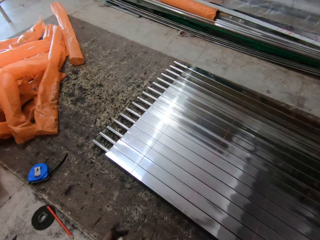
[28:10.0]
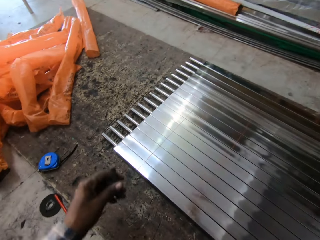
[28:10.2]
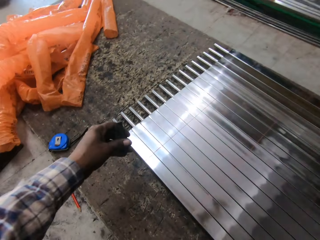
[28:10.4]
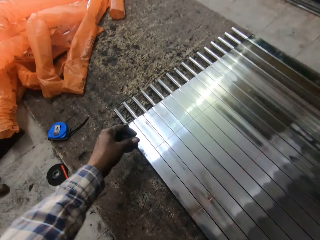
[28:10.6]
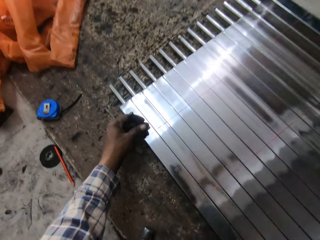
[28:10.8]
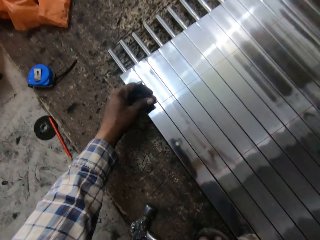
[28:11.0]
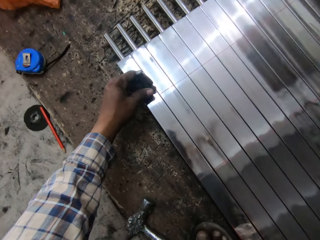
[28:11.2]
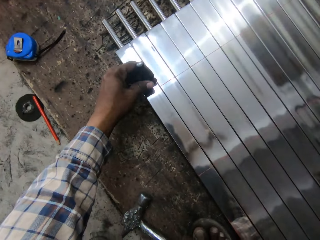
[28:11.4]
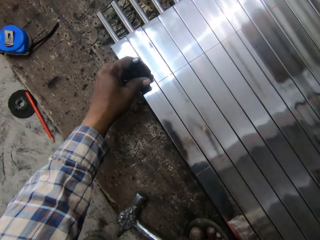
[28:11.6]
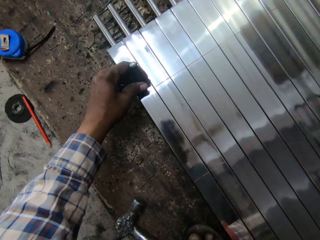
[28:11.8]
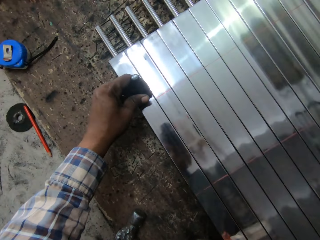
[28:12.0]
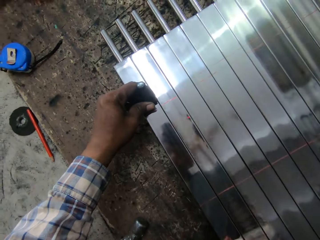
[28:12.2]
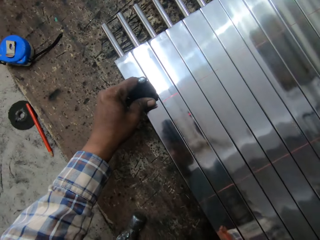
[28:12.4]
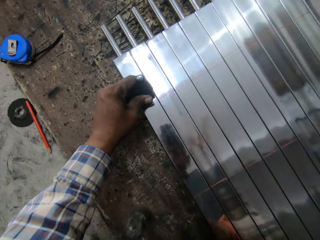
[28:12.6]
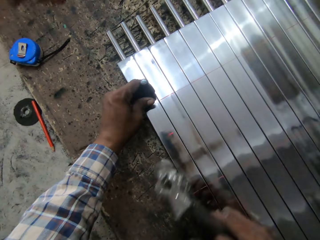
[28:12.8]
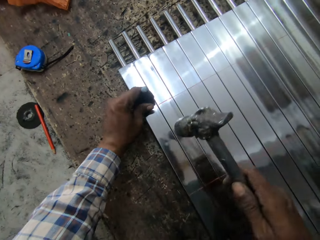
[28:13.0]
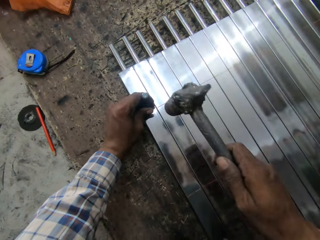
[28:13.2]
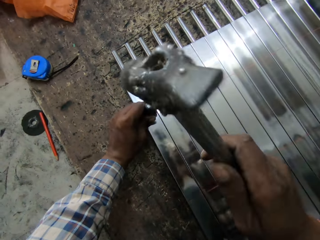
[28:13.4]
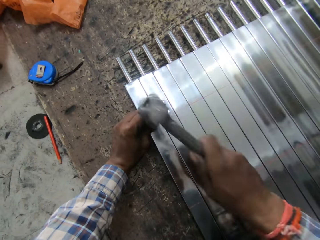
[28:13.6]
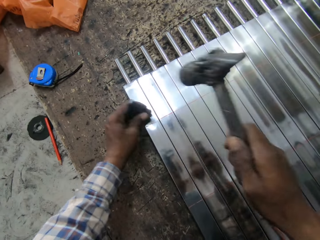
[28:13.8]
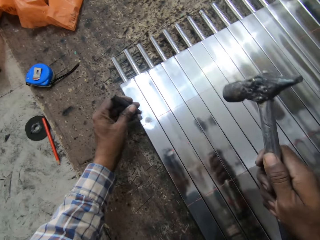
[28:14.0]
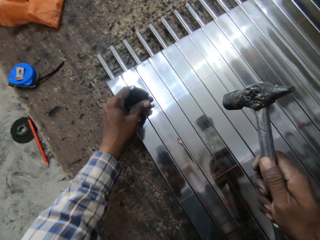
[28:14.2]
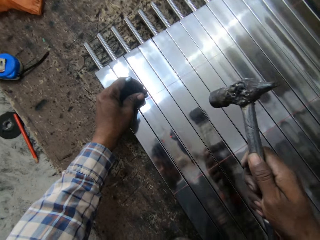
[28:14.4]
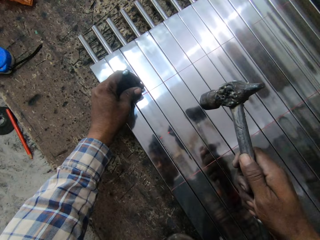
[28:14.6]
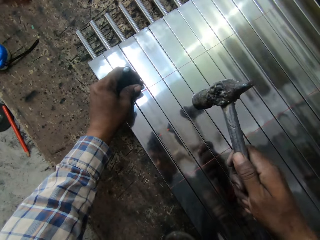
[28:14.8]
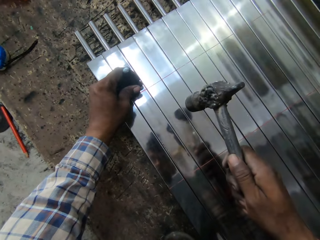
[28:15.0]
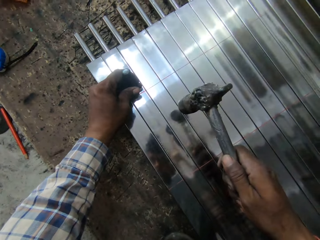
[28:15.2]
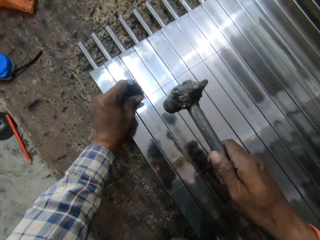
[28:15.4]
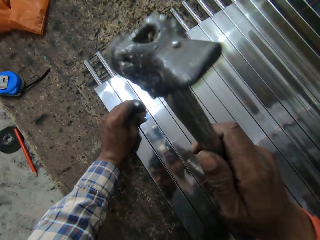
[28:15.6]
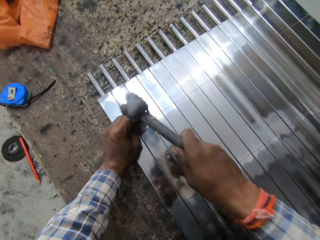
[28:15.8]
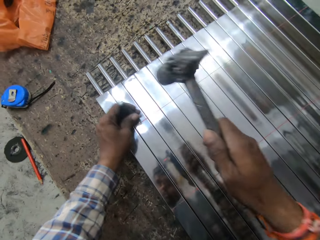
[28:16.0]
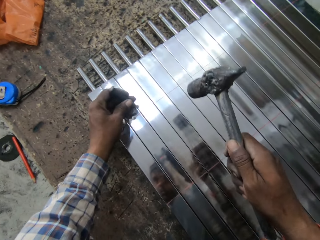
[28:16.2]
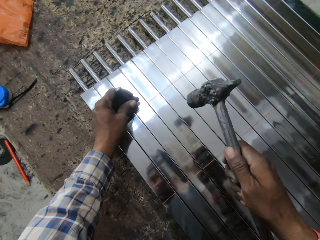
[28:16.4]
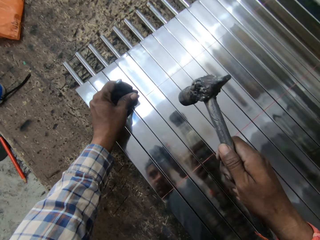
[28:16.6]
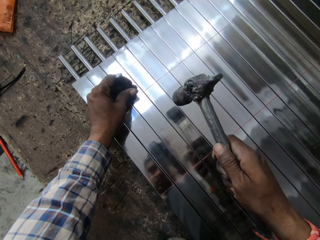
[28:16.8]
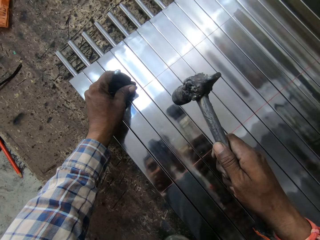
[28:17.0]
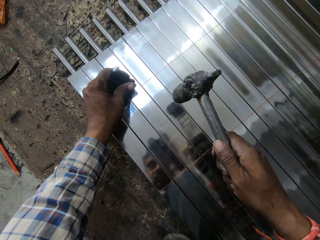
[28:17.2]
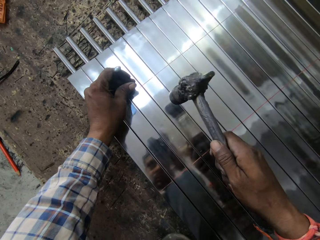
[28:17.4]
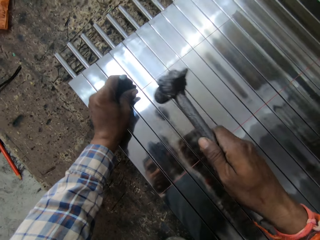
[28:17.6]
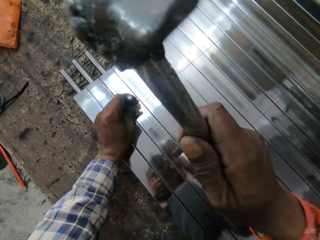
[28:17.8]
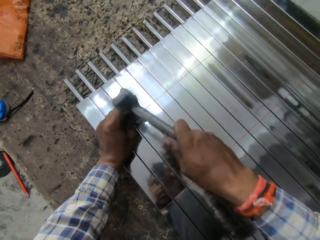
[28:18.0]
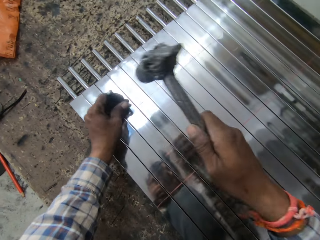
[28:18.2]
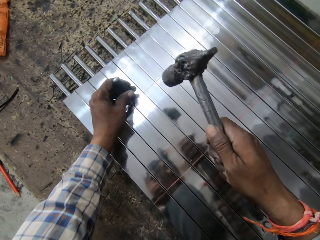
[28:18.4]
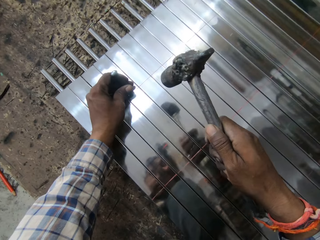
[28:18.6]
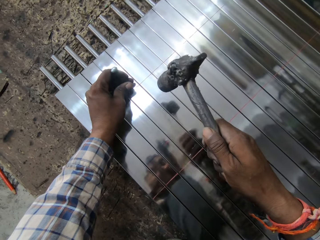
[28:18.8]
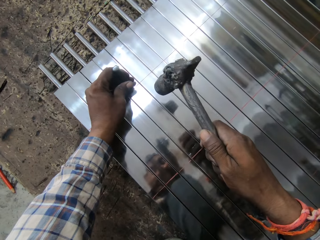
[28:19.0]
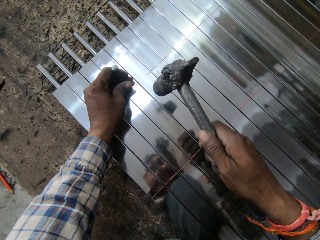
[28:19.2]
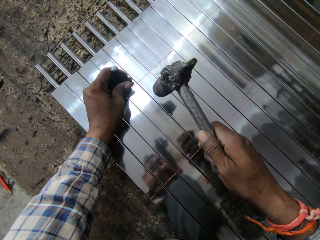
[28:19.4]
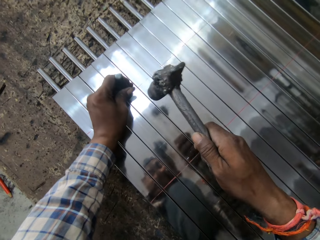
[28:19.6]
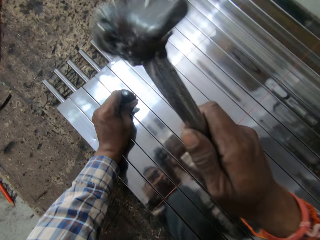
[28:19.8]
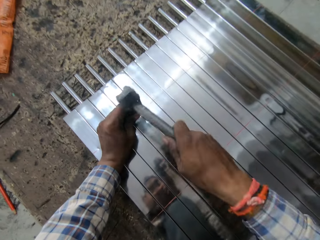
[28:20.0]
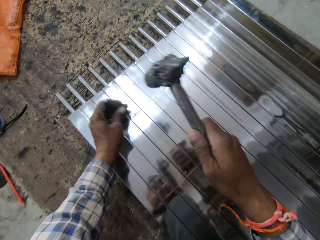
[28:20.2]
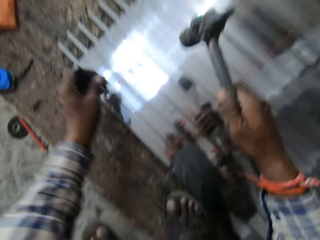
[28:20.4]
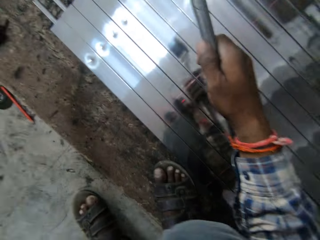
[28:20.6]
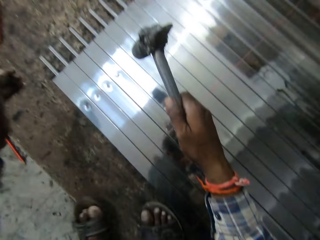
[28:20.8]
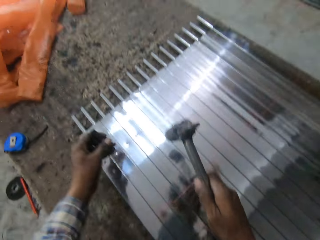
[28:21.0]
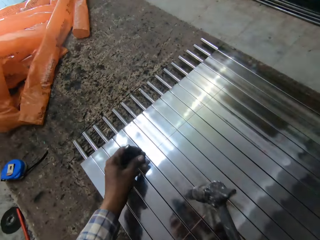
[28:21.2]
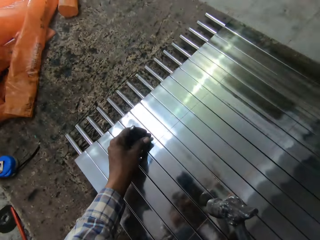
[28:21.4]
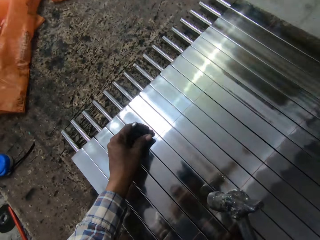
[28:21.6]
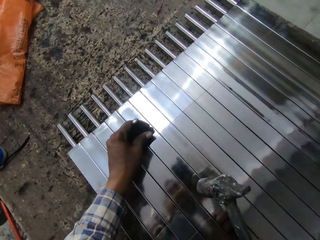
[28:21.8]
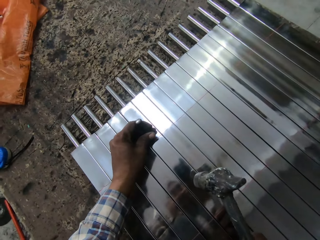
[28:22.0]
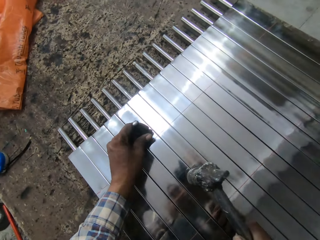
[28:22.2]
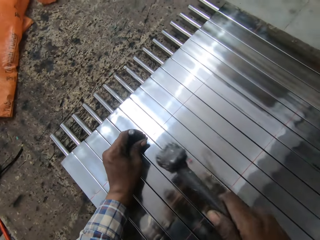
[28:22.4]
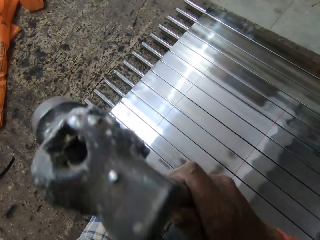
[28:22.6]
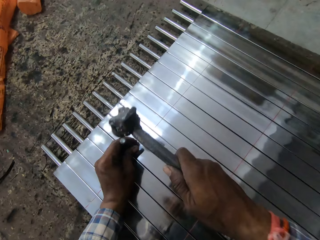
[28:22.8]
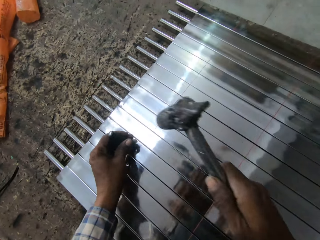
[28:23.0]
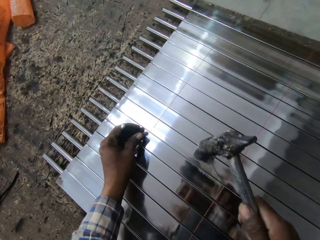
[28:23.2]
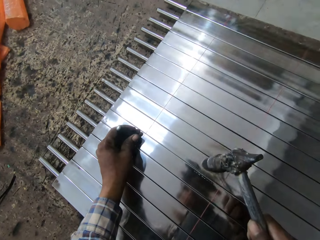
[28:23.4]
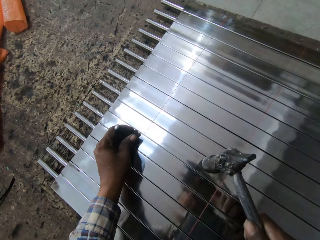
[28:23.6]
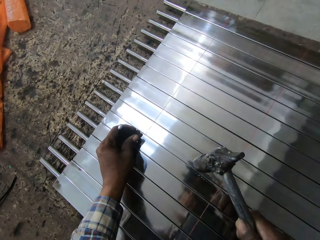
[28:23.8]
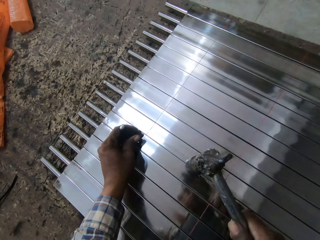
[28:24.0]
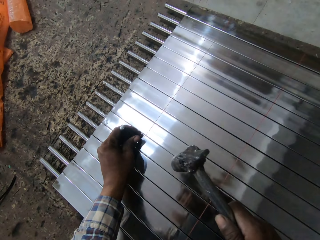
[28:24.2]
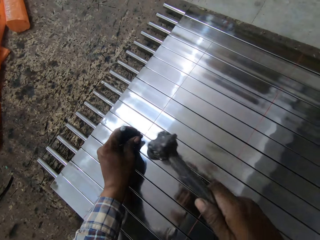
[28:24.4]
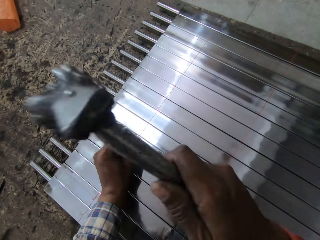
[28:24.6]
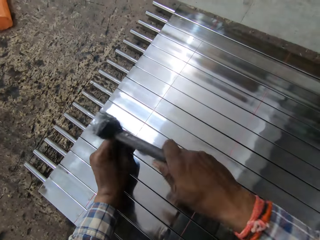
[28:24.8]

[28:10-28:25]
The camera wearer places the bolt or nail on the stainless steel baluster's surface. He picks up the hammer. He hits the bolt on the stainless steel baluster's surface with the hammer. He moves the nail on the metal, drives the nail on the metal using the hammer, moves the nail on the metal, drives the nail on the metal using the hammer, moves the nail on the metal and drives the nail on the metal using the hammer. He moves his left foot towards the stainless steel baluster. He places the bolt on the stainless steel baluster's surface. He moves the nail on the metal. He hits the bolt on the stainless steel baluster's surface with the hammer and moves the bolt onto the next stainless steel baluster's surface.

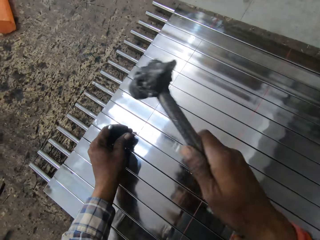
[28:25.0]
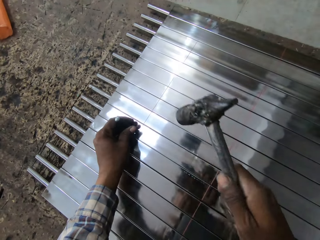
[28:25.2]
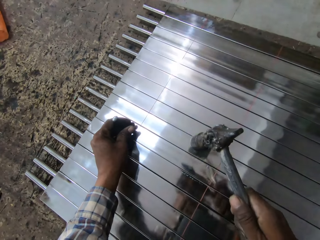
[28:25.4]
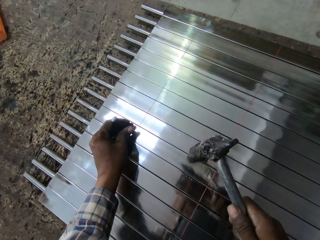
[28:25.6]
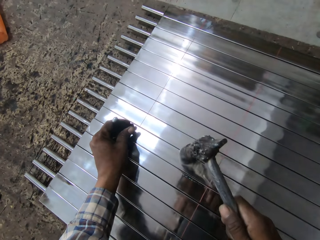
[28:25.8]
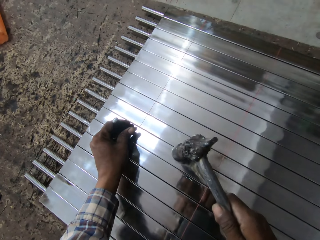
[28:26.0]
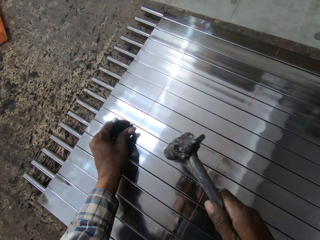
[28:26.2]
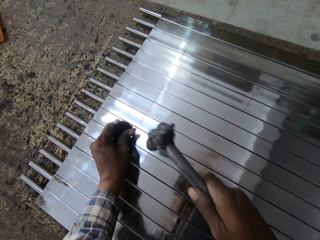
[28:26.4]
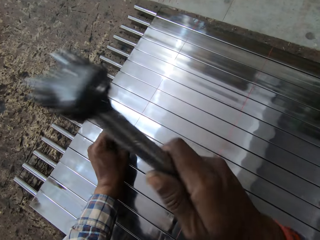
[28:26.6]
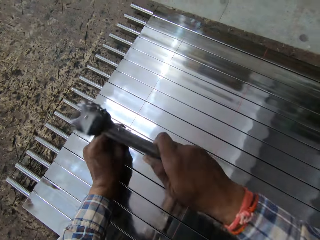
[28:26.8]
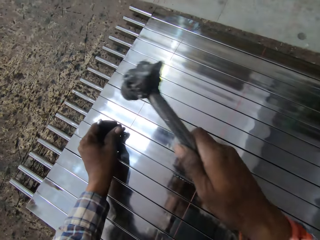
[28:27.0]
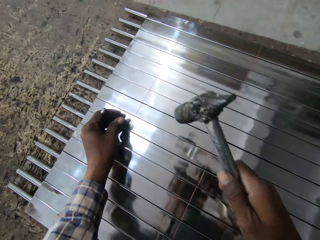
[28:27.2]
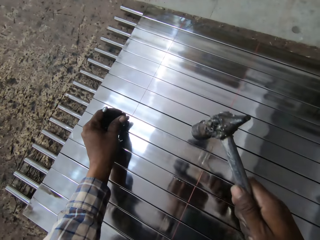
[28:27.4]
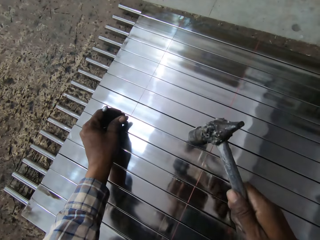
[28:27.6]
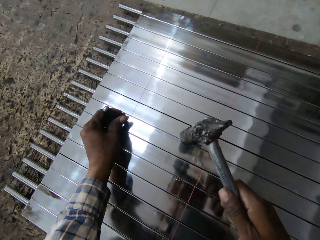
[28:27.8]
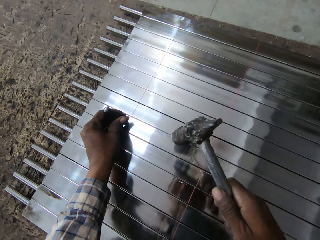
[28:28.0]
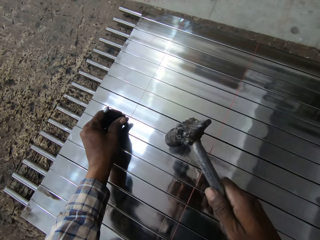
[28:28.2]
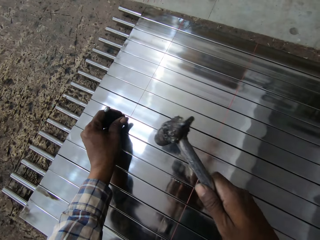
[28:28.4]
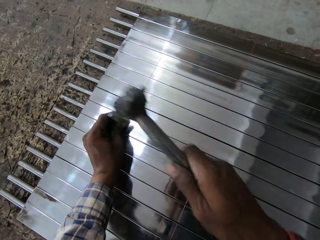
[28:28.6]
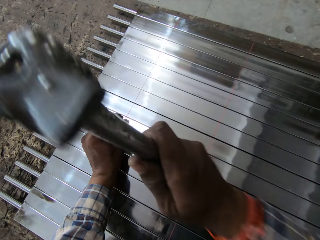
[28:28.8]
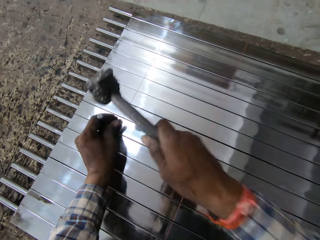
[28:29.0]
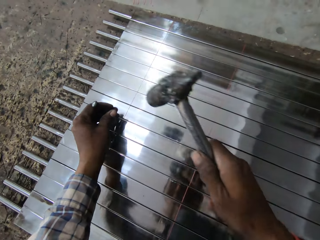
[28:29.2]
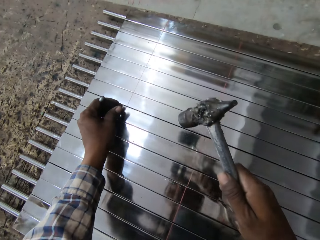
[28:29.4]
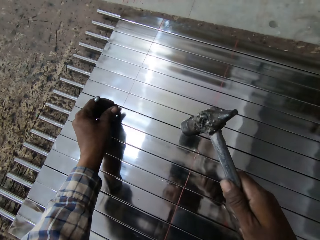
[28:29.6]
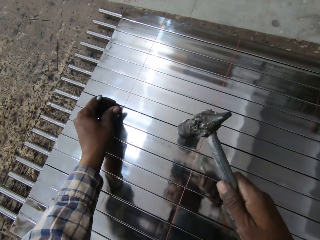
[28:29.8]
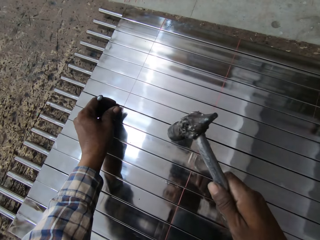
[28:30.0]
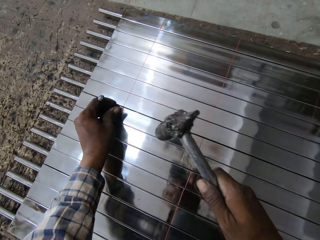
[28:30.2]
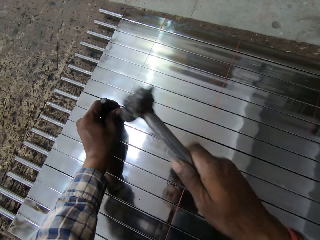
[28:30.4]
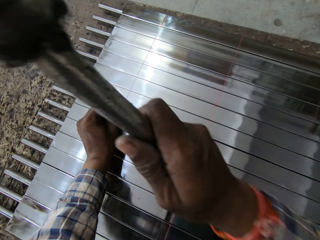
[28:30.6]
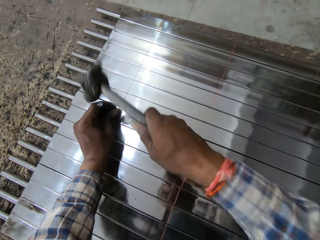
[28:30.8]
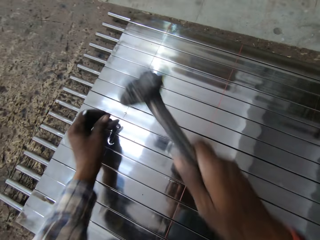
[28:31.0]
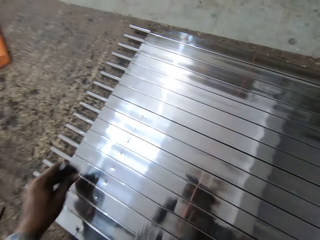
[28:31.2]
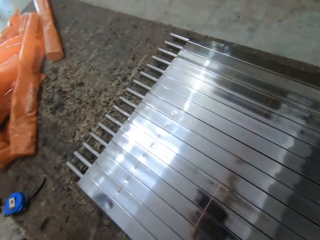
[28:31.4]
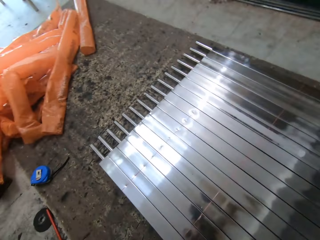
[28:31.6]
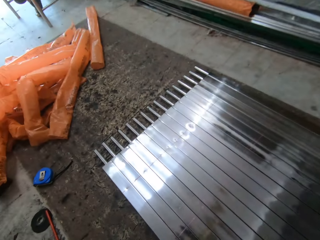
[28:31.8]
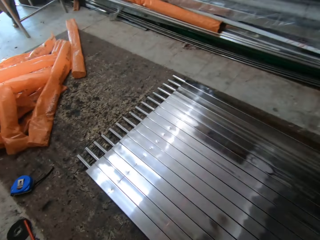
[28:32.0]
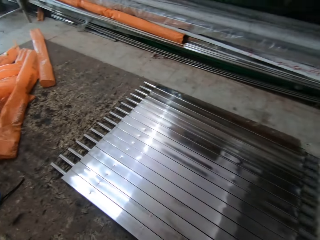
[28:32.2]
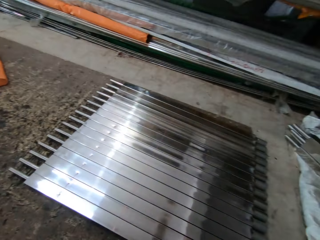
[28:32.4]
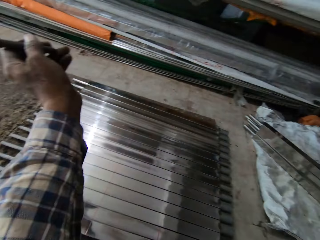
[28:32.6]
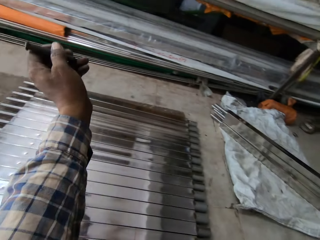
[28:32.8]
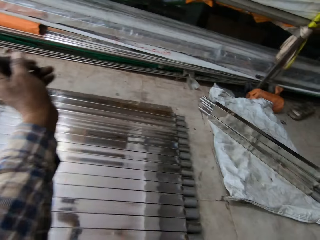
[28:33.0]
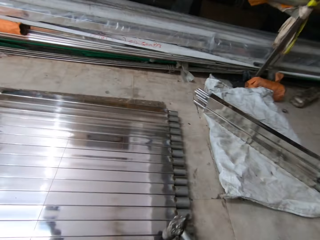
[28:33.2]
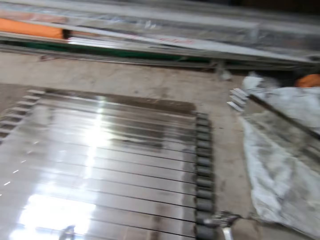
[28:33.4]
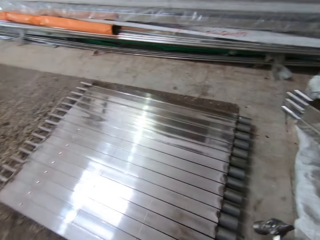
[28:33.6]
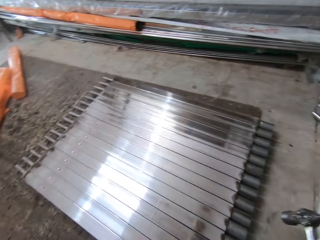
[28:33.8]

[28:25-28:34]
The camera wearer hits the bolt on the stainless steel baluster's surface with the hammer and moves the bolt onto the next stainless steel baluster's surface. He hits the bolt on the stainless steel baluster's surface with the hammer and moves the bolt onto the next stainless steel baluster's surface. He hits the bolt on the stainless steel baluster's surface with the hammer and moves the bolt onto the next stainless steel baluster's surface. He hits the bolt on the stainless steel baluster's surface with the hammer. He moves away from the stainless steel balusters. He adjusts his sitting position.
